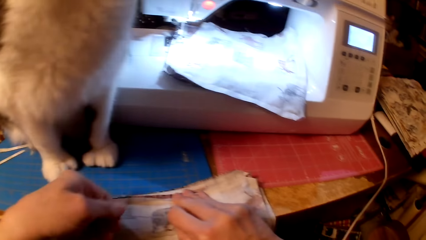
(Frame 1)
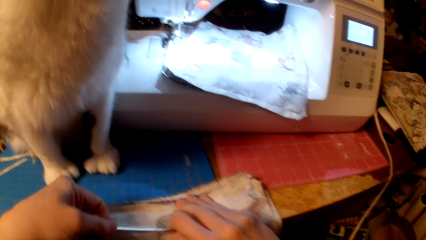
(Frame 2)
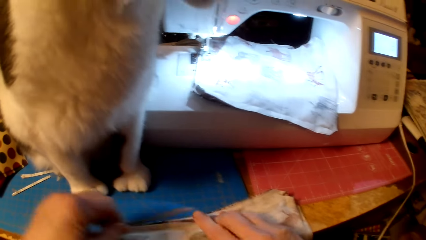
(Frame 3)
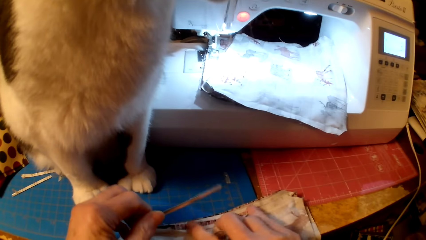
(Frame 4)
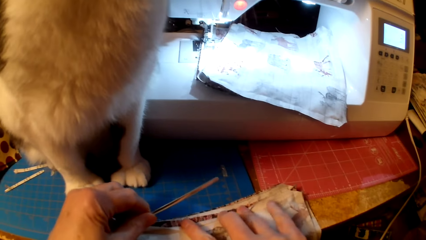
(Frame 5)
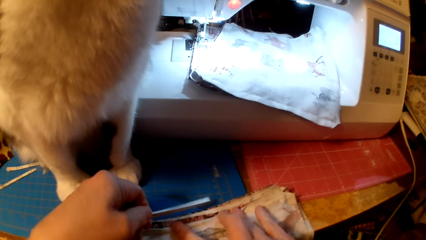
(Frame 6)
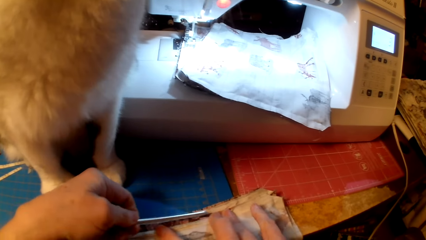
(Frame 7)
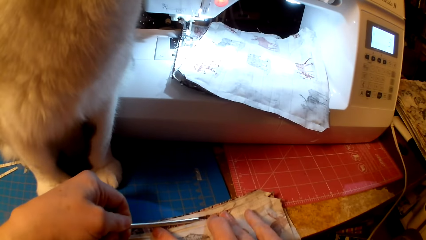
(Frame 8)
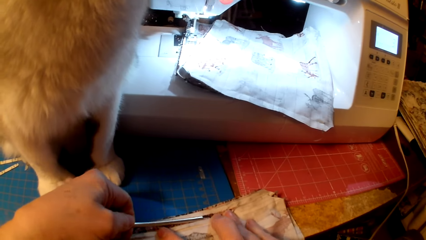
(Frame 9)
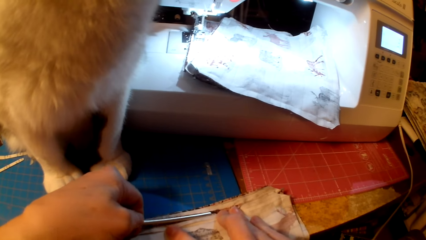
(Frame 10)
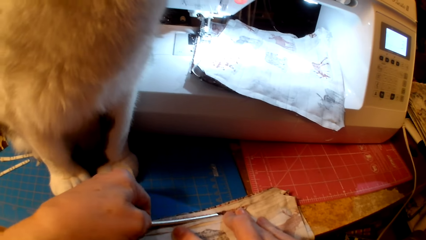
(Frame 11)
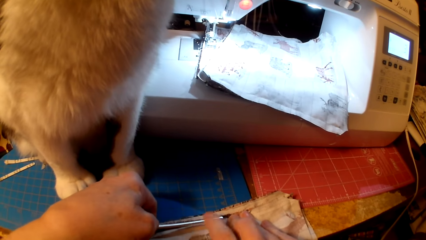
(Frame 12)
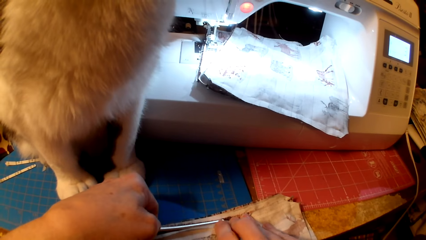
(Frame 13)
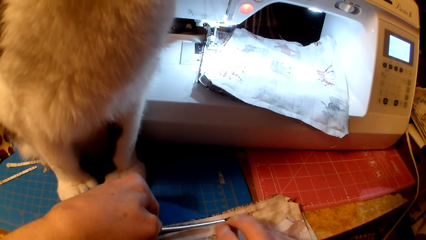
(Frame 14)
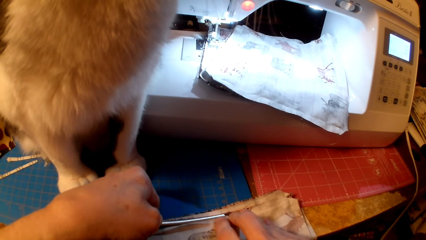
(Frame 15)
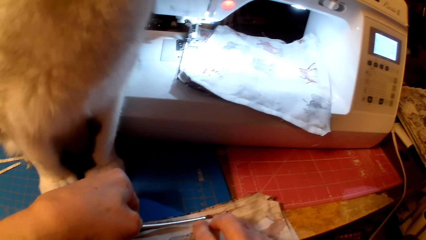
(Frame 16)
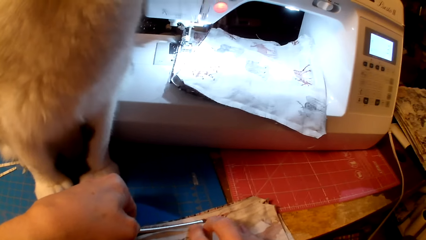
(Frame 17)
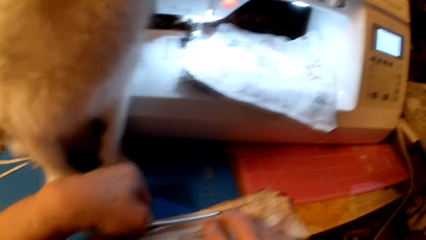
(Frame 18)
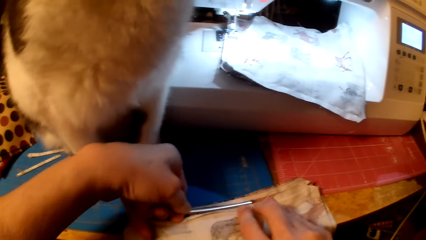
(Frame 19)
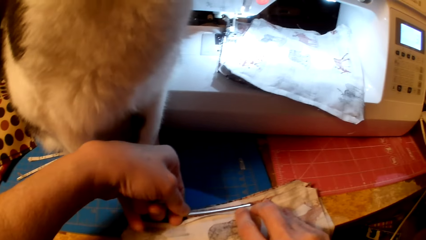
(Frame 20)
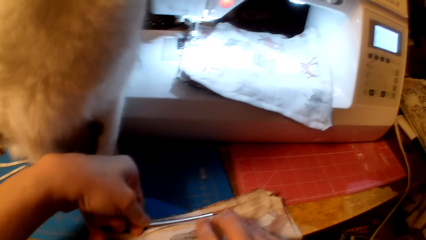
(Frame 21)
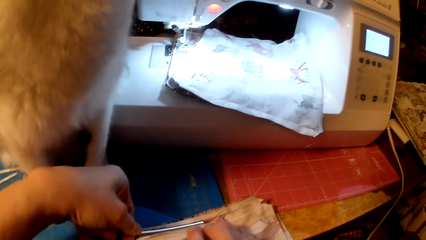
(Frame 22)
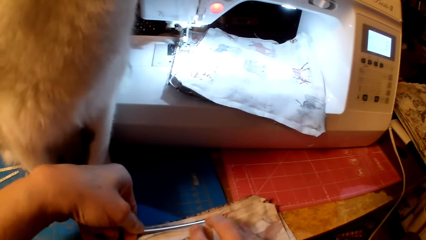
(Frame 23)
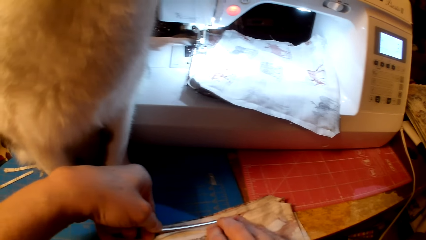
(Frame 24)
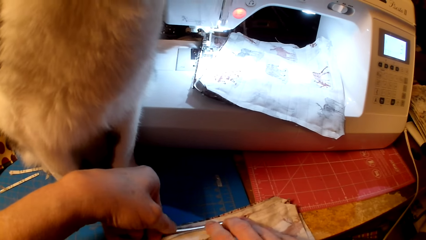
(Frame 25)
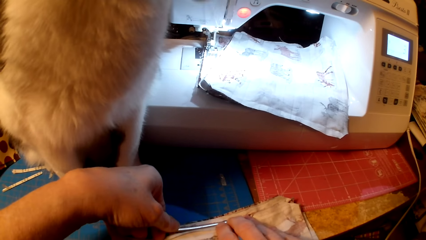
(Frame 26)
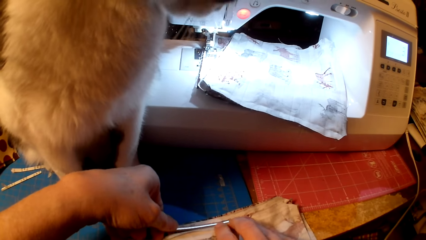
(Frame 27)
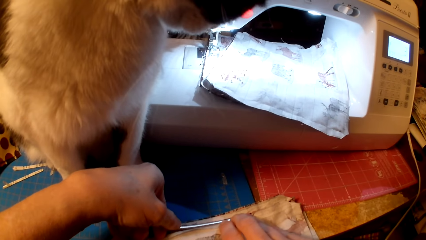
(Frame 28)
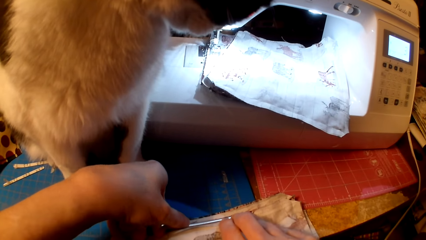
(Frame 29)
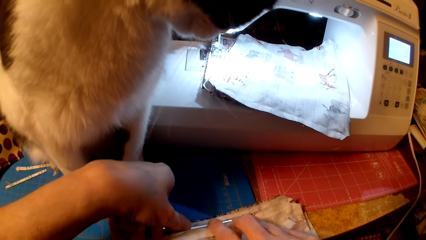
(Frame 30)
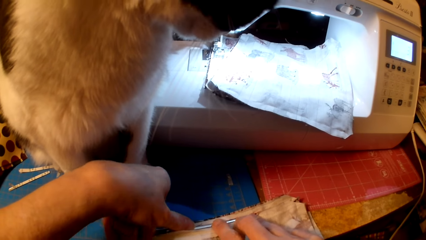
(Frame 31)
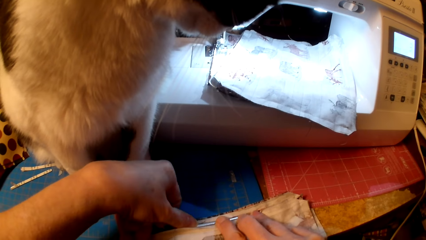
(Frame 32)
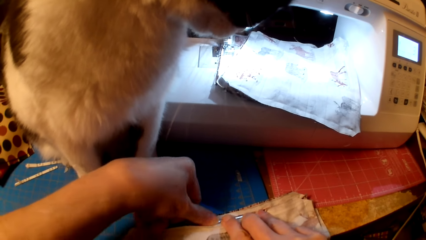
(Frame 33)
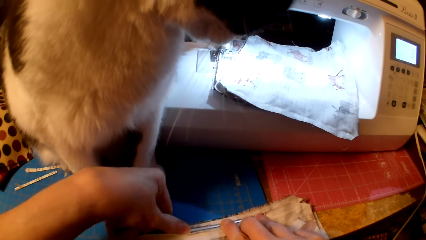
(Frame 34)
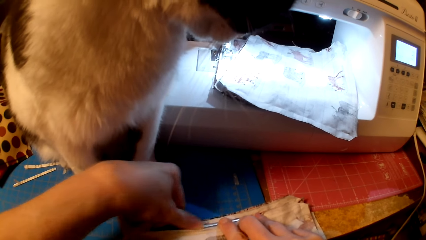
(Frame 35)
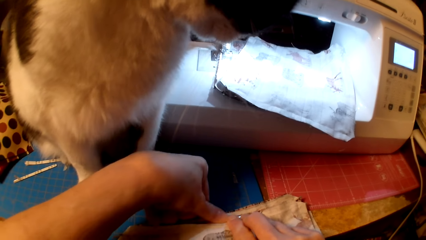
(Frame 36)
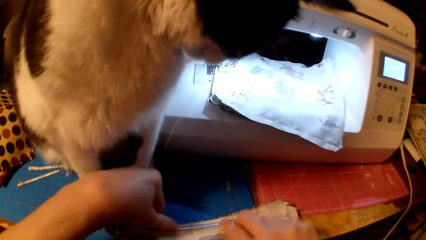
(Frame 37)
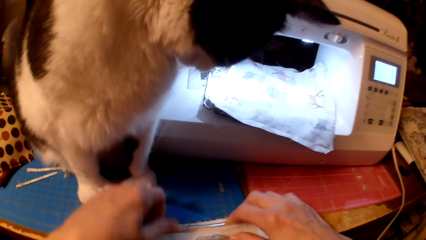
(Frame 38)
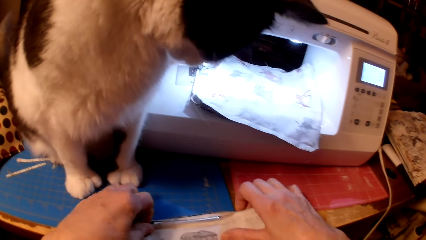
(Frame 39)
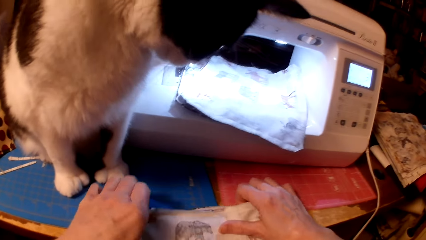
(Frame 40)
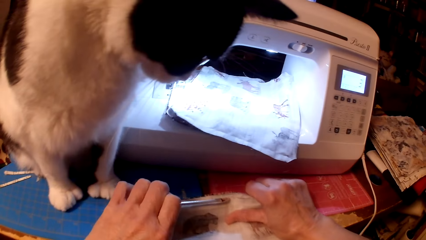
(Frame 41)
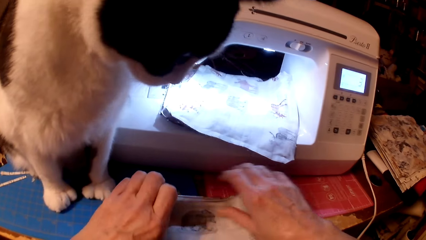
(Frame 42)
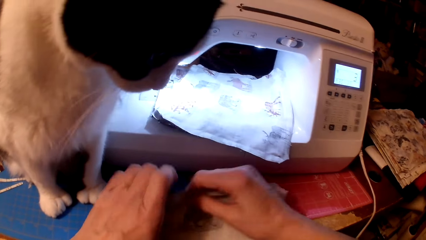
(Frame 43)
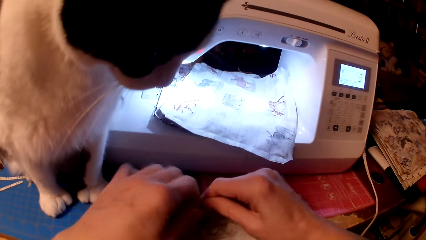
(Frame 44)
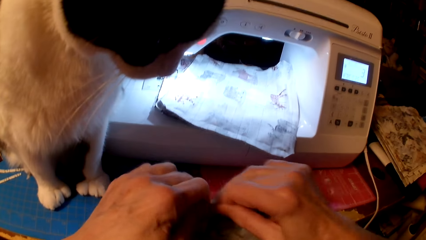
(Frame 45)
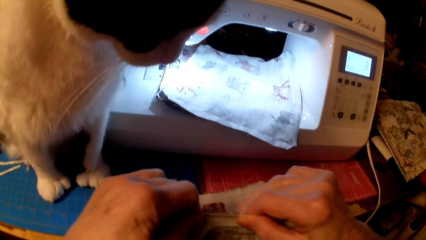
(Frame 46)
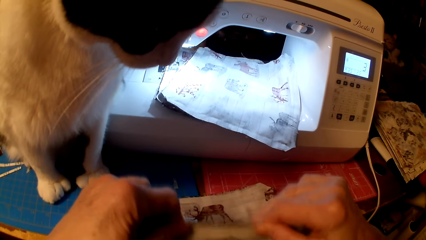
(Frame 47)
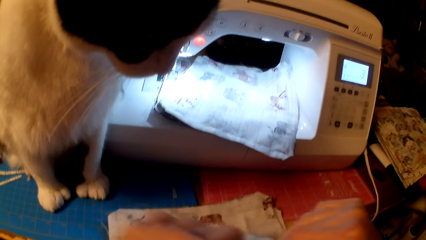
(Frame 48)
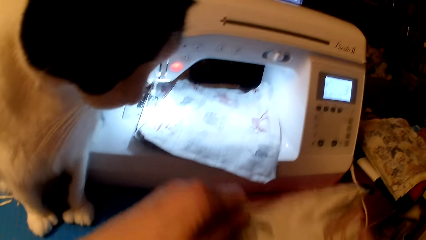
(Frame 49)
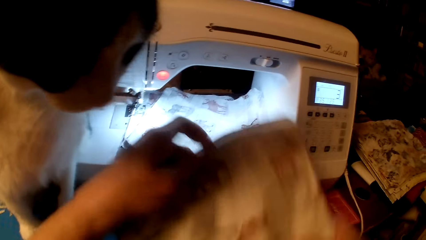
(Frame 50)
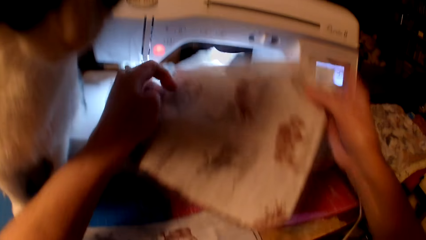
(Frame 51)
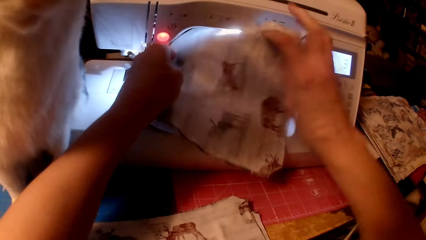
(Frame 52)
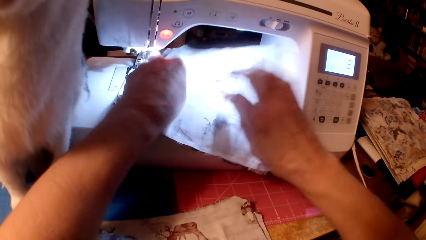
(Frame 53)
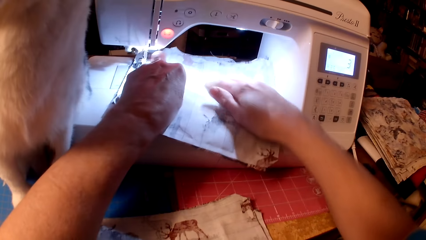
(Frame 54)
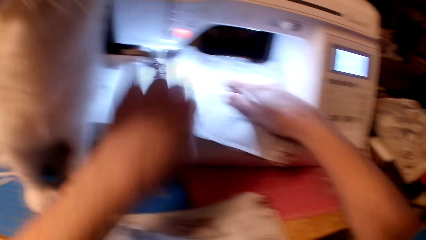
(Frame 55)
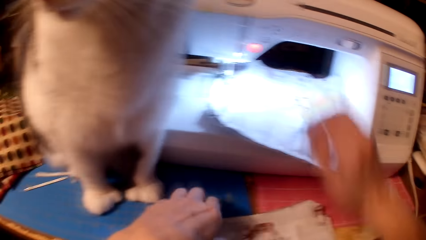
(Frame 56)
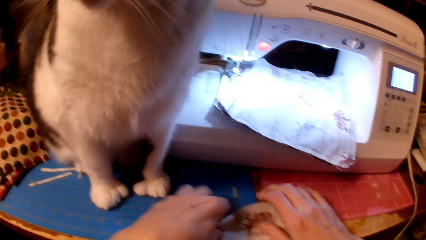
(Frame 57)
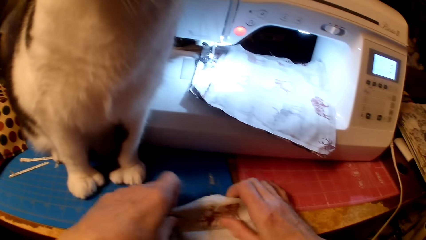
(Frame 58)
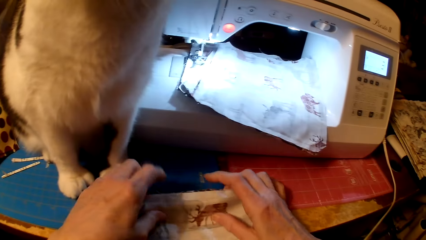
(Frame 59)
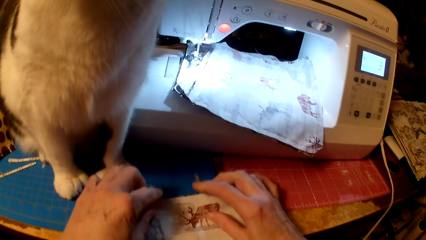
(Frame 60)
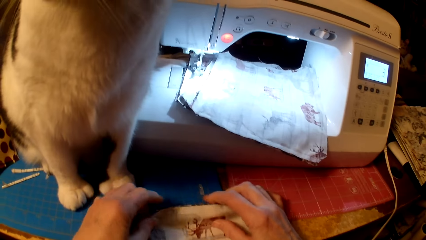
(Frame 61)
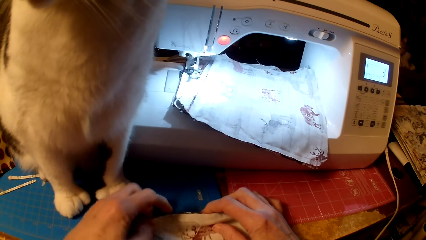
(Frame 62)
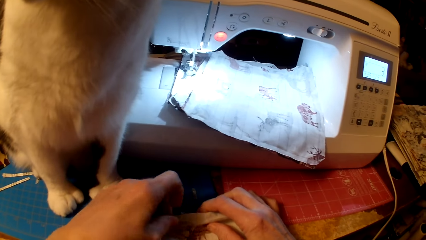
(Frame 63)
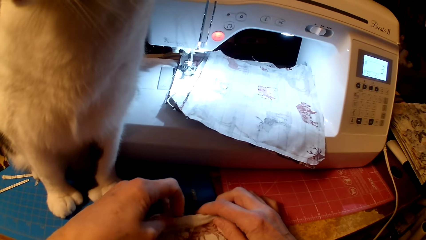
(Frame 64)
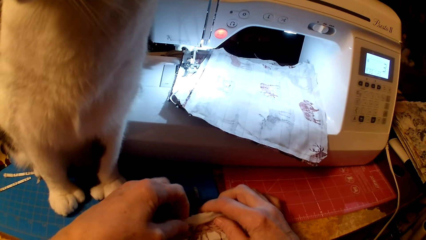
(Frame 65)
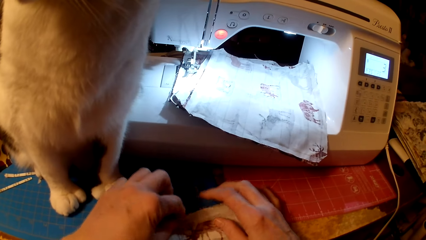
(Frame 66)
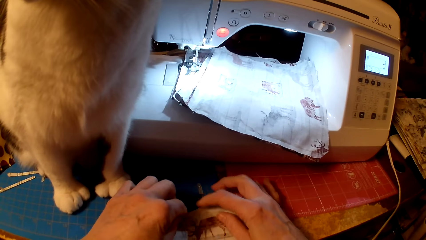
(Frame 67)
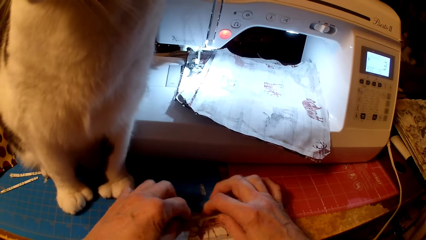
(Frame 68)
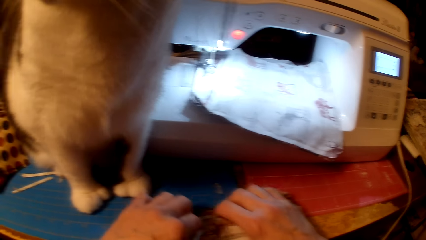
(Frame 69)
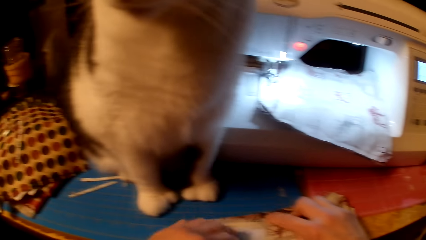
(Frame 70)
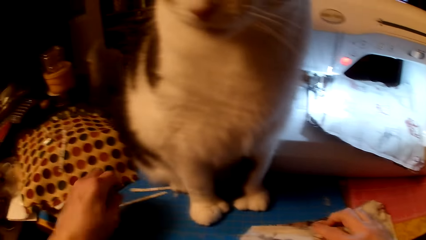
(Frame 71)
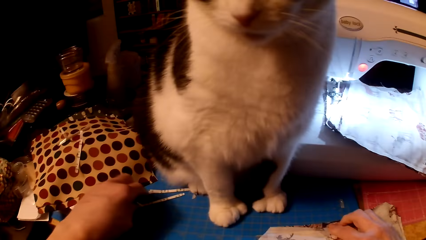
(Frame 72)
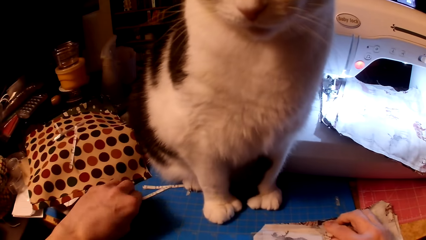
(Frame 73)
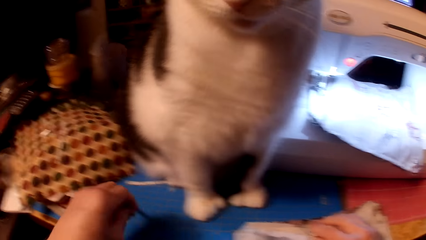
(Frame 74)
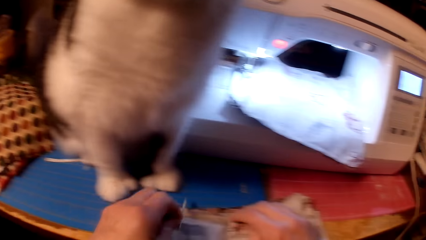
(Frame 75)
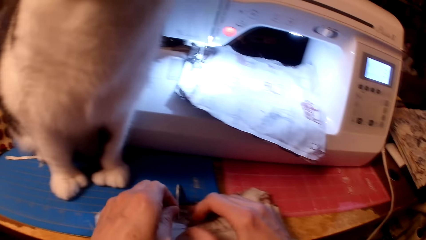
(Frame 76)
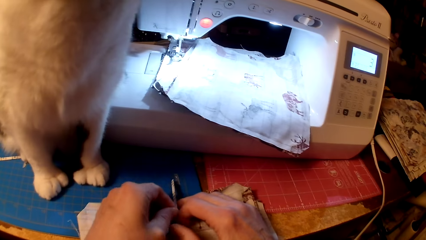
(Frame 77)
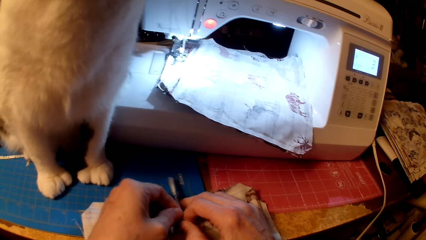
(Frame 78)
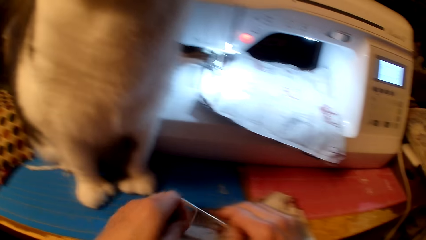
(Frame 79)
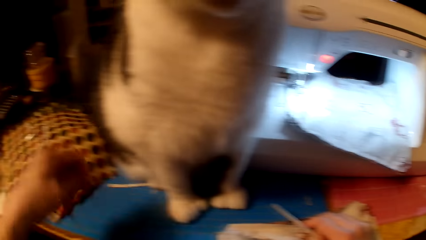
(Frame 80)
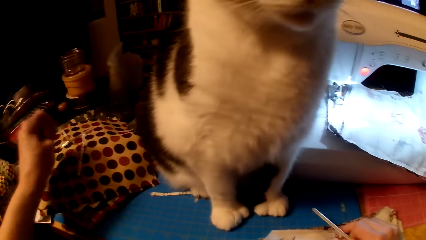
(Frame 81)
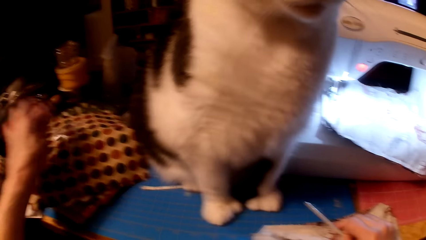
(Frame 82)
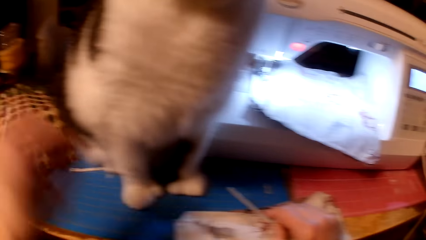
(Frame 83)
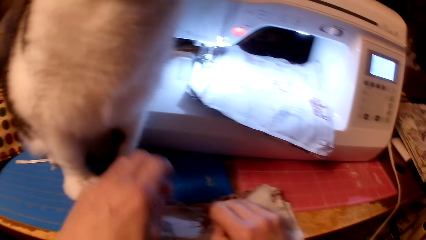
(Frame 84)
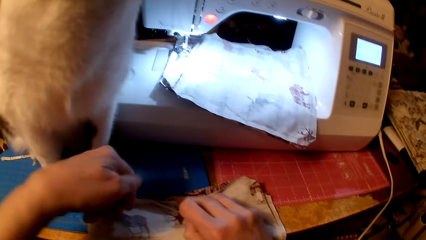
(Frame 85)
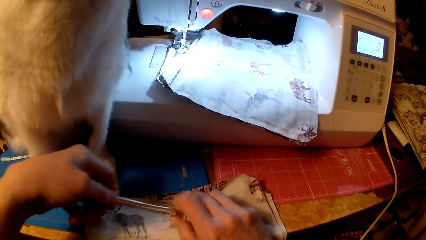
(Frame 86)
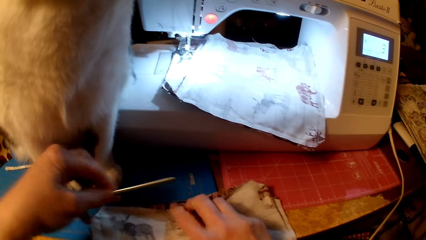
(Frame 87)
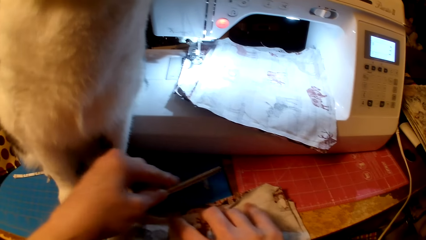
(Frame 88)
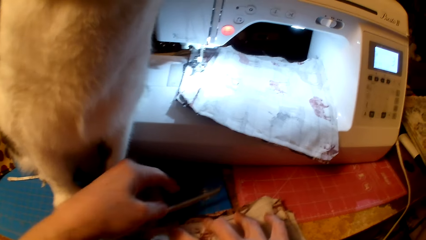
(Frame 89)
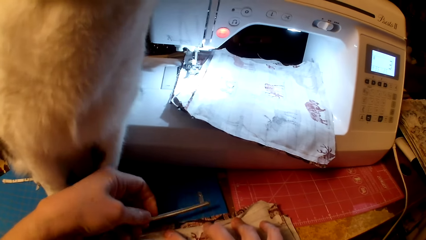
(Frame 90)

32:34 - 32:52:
The camera wearer puts the bridge strip between the bag or pillow cushion edges. They straighten the bridge strip, put the bag on the sewing machine, and separate the bag edges. They fold the pillow cushion and pick a bridge strip. They peel paper from the bridge strip and put the paper on a piece of cloth.
